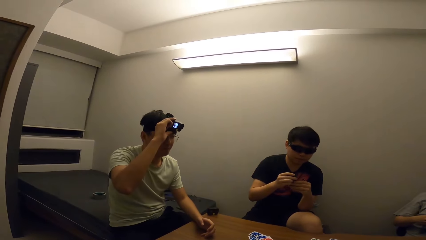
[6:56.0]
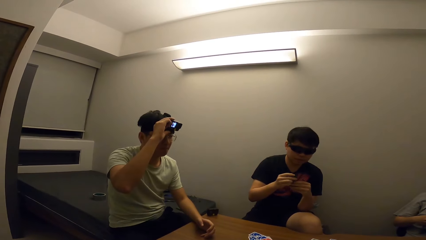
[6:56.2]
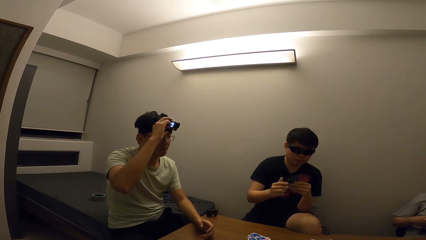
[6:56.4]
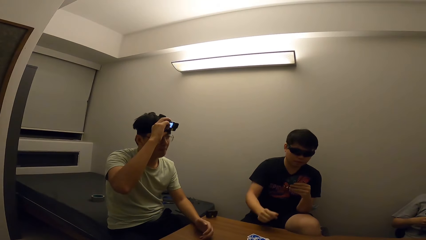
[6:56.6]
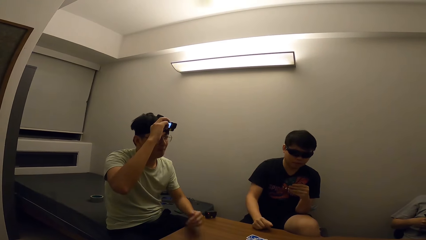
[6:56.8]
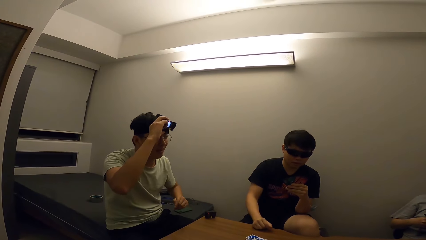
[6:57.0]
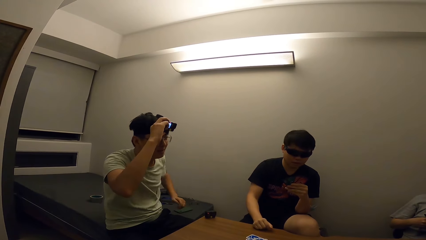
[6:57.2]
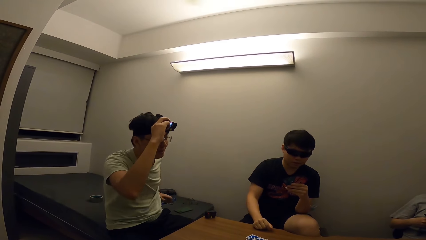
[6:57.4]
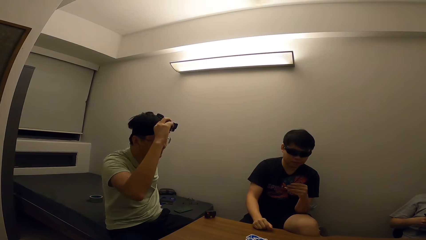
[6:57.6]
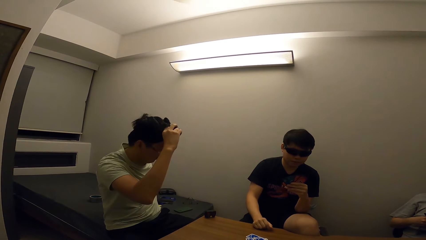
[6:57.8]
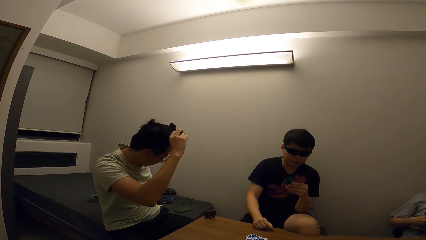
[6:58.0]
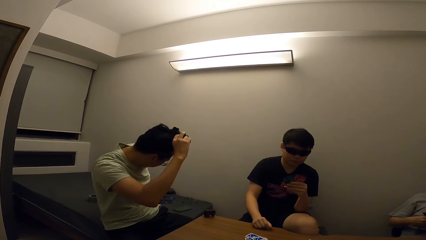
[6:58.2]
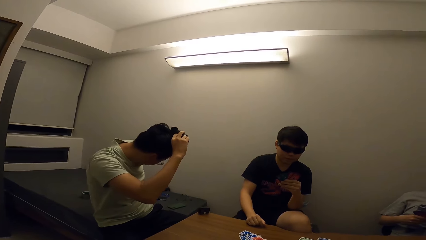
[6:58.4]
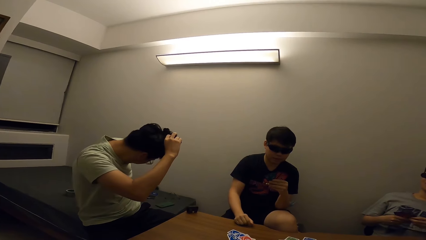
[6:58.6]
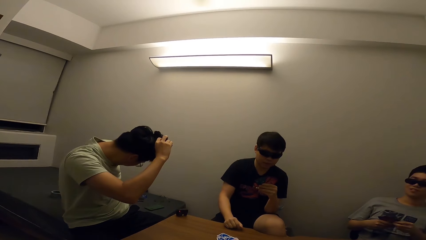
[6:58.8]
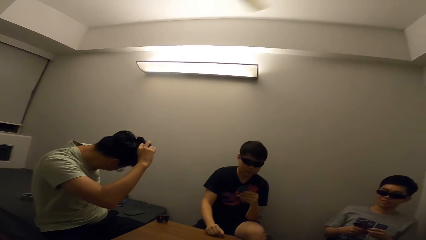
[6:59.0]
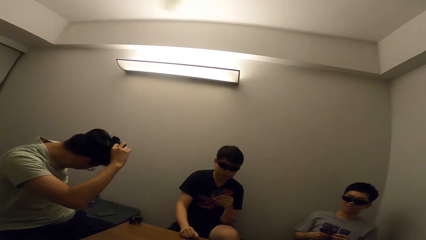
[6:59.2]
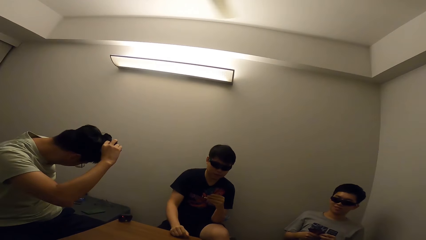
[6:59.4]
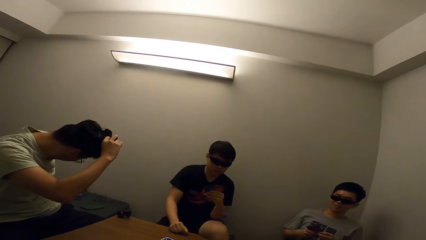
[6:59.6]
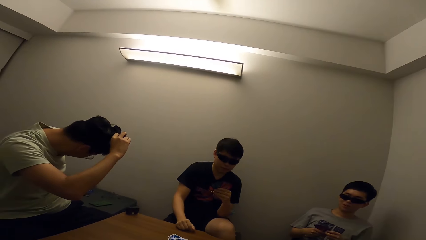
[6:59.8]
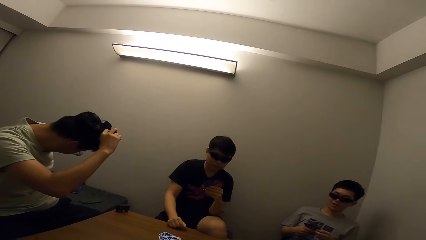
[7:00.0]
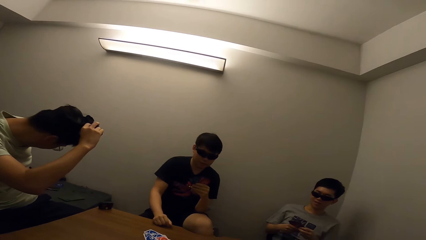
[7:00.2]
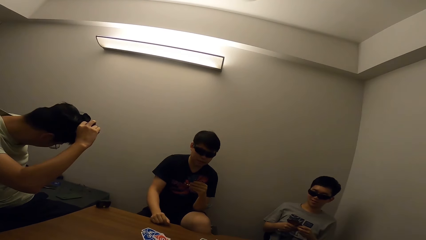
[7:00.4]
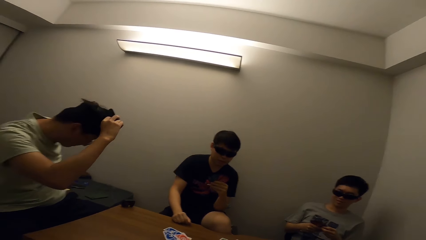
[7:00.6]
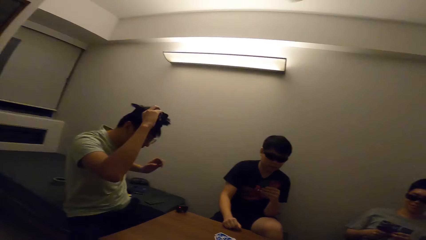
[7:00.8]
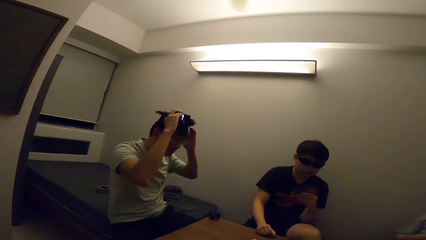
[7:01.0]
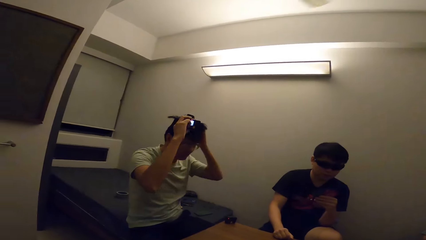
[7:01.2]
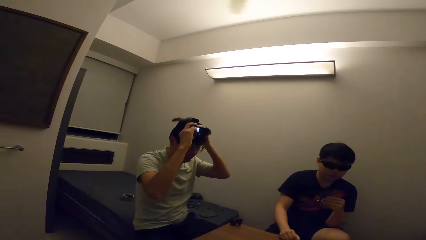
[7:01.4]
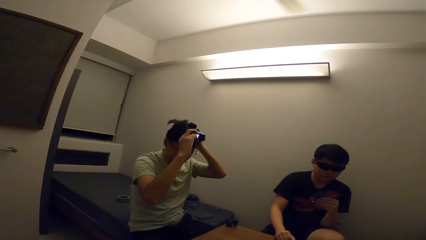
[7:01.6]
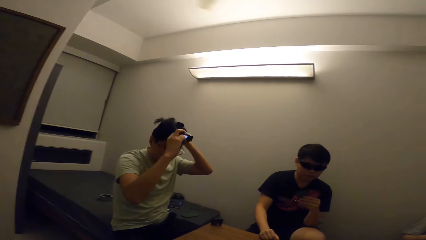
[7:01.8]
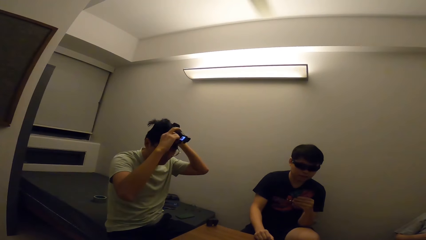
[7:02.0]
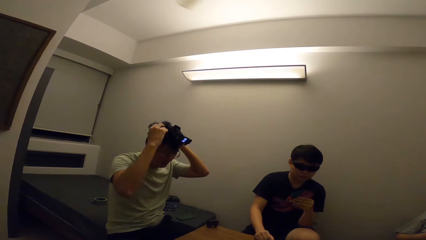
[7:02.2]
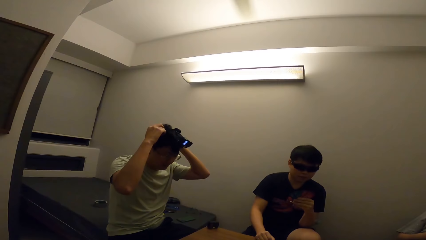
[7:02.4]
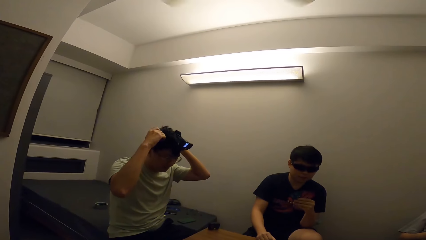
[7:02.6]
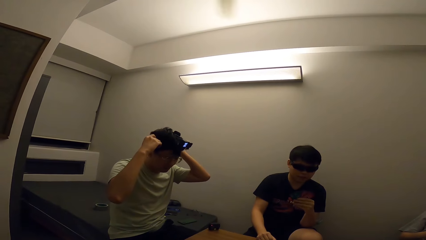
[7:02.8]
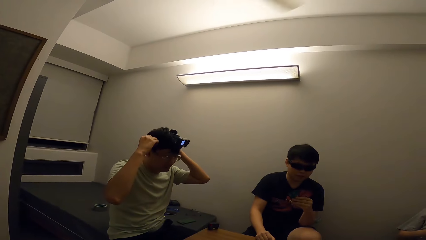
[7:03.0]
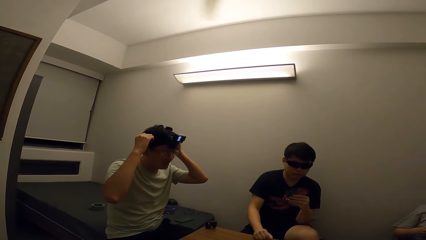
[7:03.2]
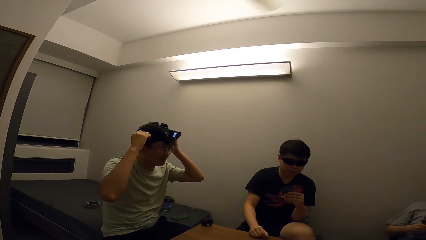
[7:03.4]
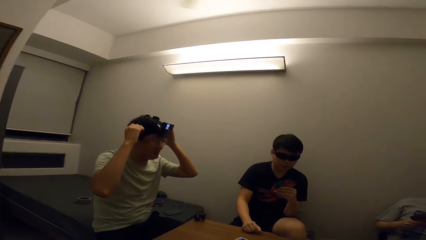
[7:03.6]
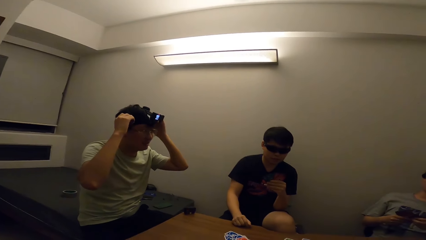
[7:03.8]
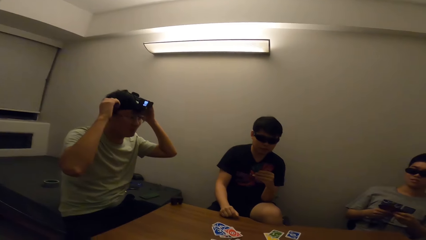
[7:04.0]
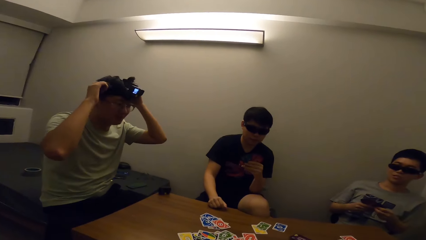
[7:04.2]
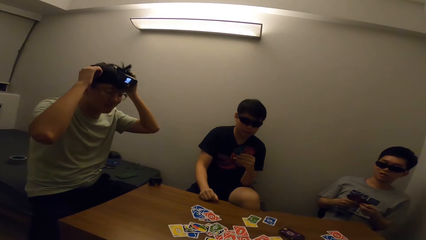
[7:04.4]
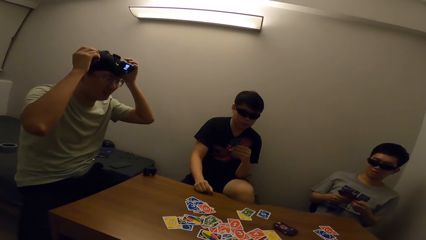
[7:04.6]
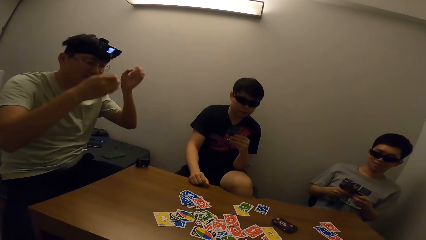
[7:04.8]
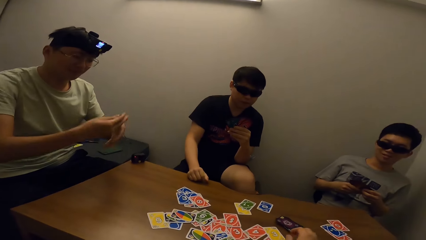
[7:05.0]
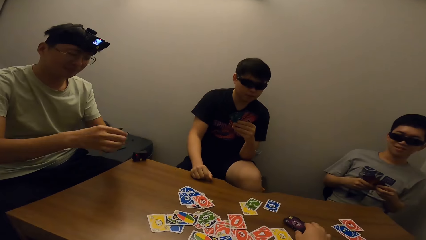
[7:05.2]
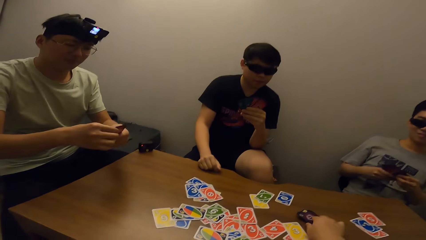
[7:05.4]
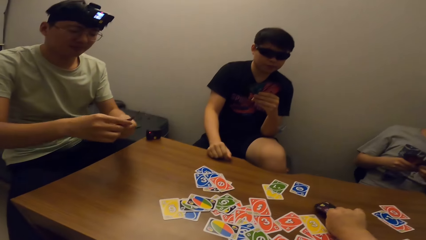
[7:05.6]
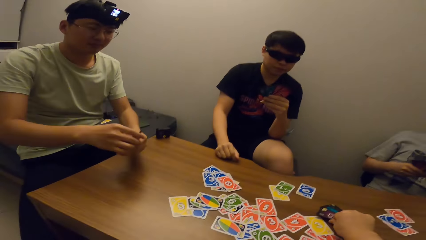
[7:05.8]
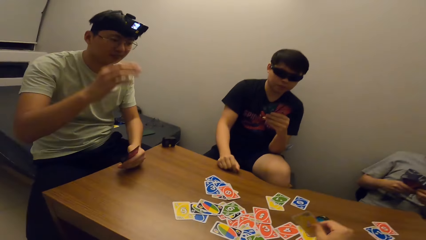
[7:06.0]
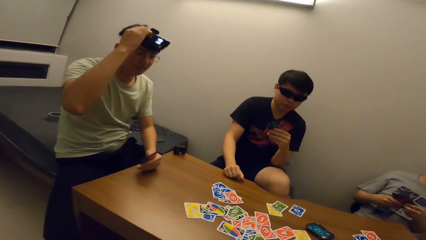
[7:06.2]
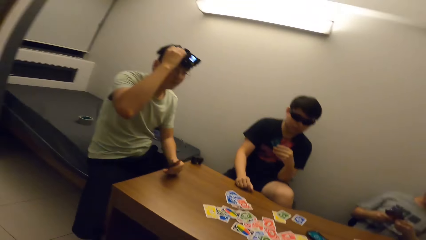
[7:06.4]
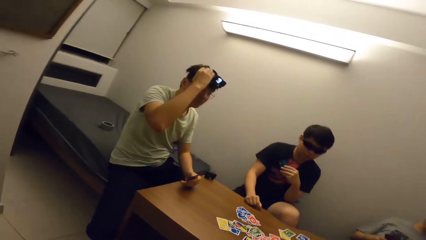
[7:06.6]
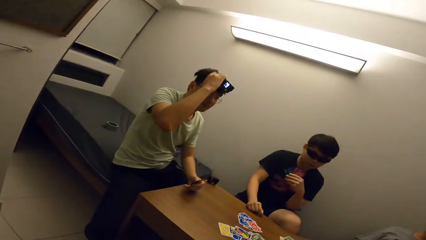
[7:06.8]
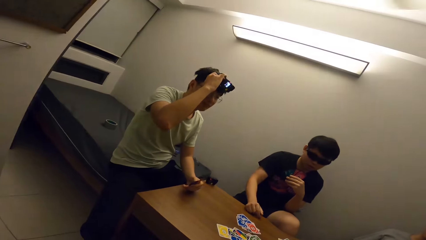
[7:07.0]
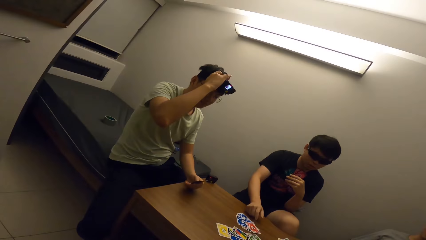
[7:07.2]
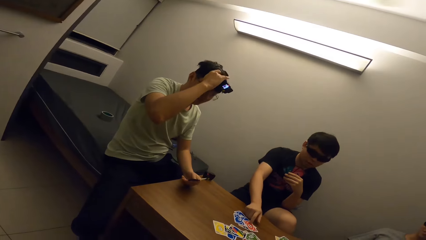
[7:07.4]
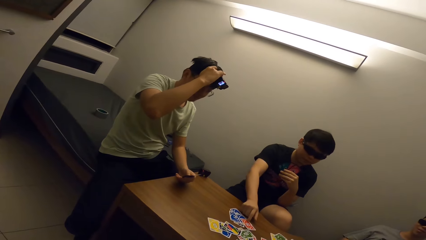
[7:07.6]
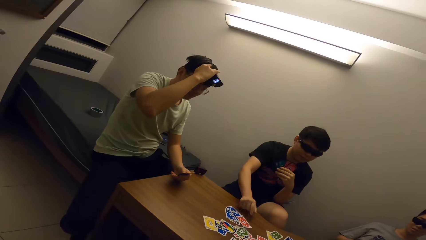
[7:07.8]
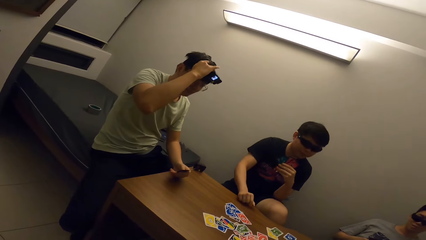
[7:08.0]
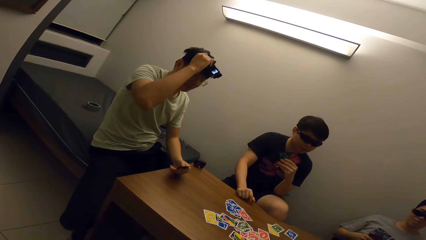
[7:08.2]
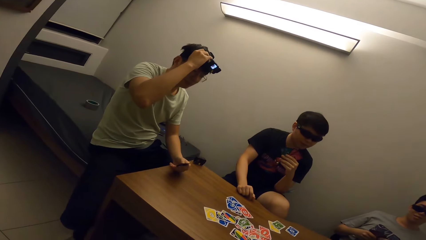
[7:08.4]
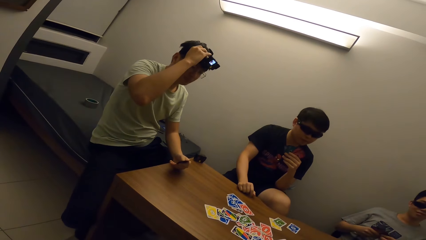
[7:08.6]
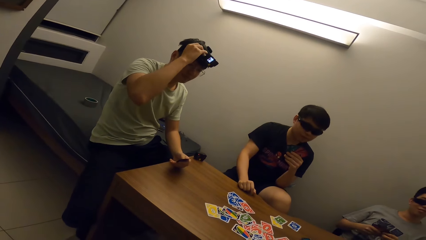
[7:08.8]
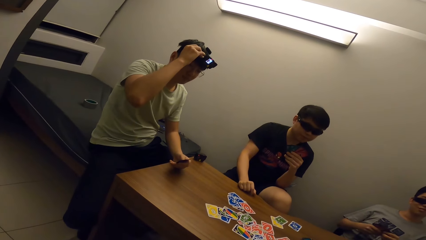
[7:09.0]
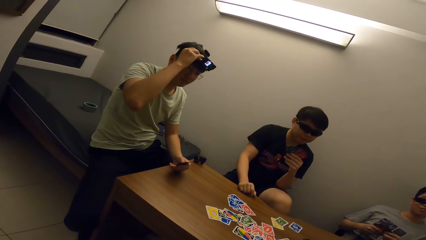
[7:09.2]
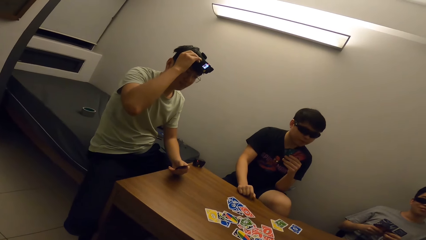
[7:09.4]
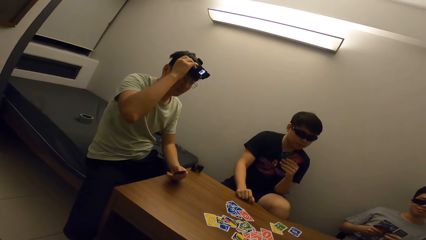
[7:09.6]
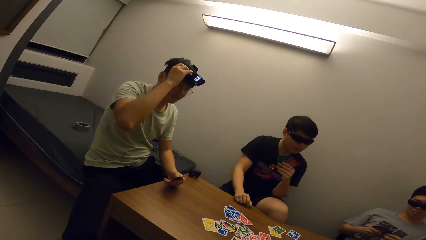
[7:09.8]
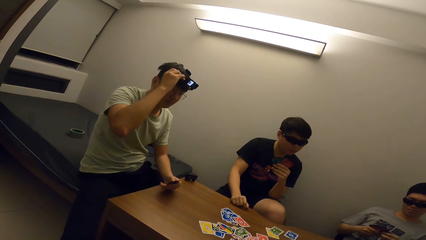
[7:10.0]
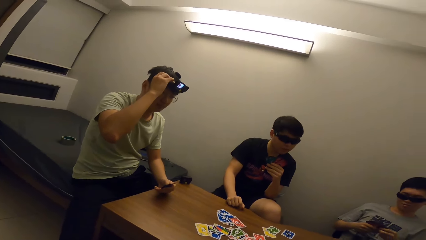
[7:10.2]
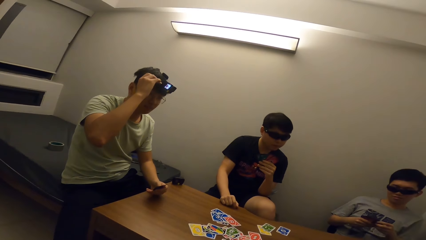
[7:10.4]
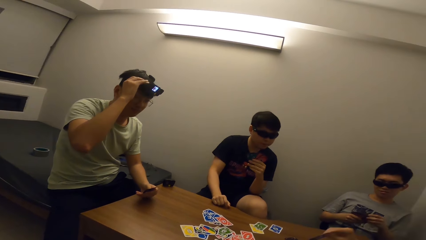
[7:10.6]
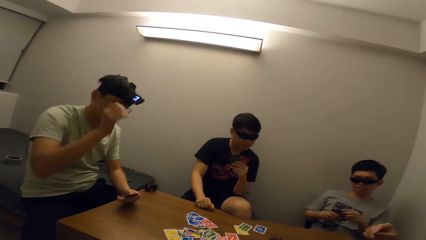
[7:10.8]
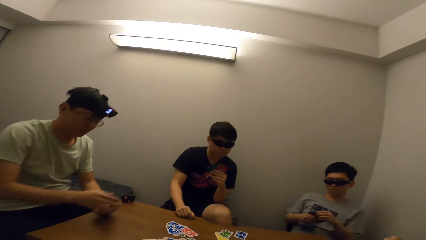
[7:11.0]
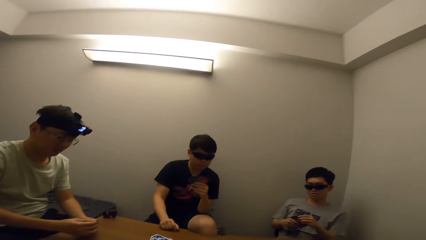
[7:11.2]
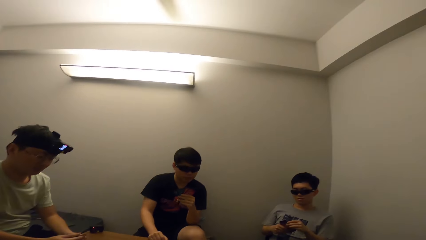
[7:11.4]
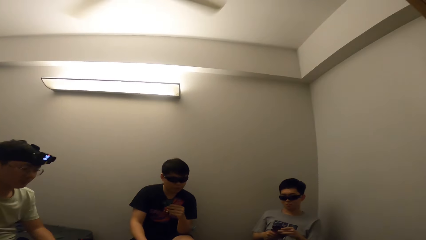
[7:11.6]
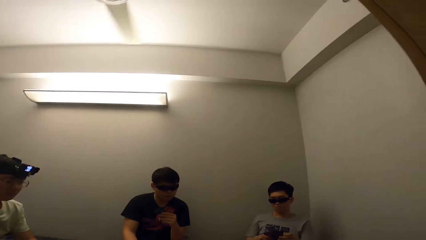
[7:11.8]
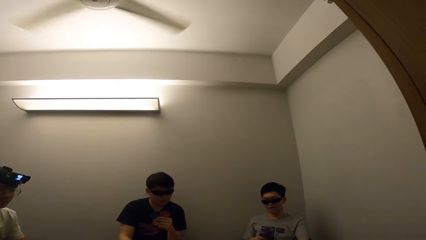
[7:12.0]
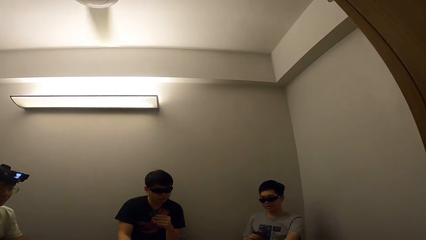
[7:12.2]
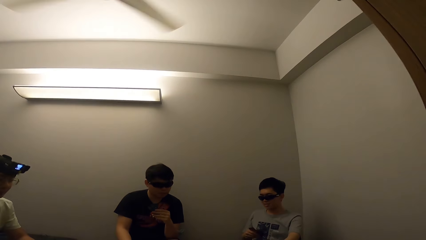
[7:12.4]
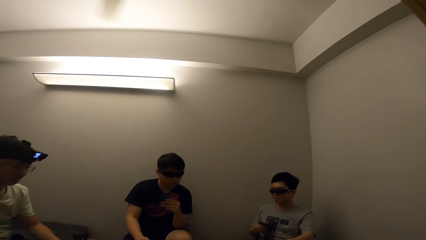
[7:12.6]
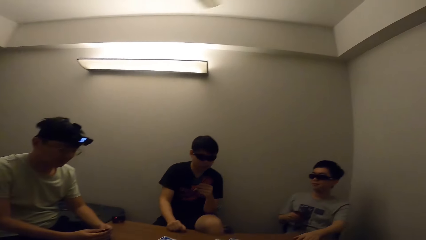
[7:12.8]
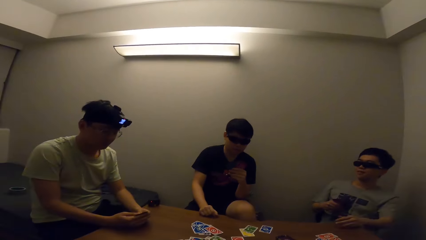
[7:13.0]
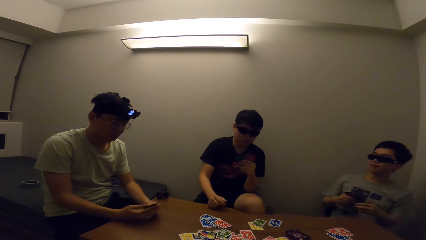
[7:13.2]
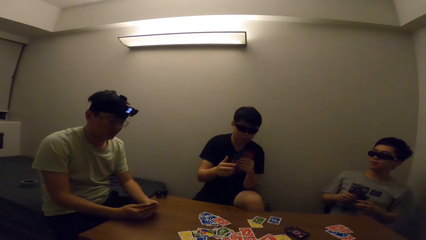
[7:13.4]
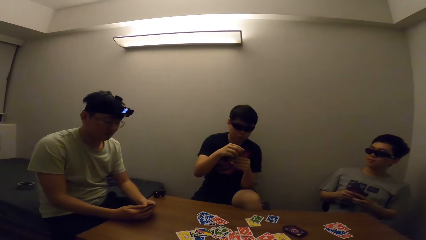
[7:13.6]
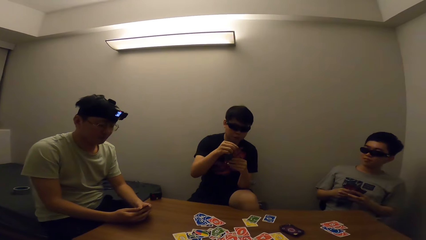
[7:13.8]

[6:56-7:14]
A man touches his head camera. The camera wearer stares at another man. They stare at the first man. They stare at the table. The first man touches his head camera. The camera wearer stares at the other man.
